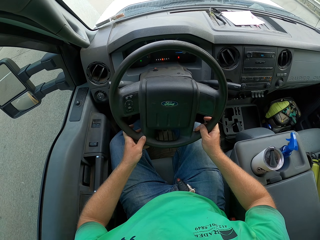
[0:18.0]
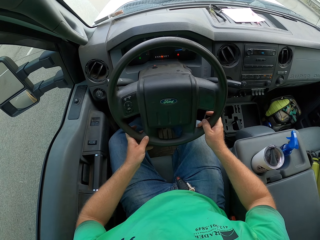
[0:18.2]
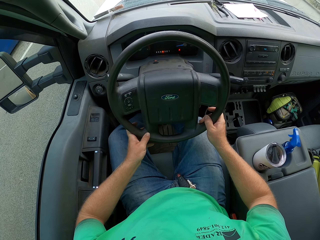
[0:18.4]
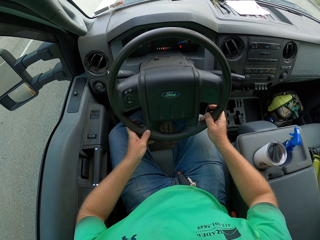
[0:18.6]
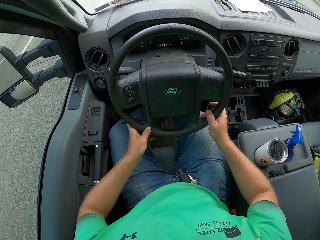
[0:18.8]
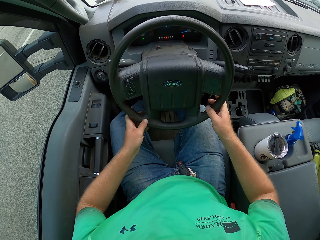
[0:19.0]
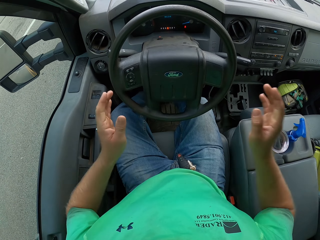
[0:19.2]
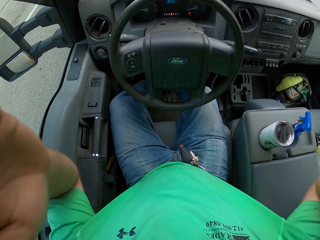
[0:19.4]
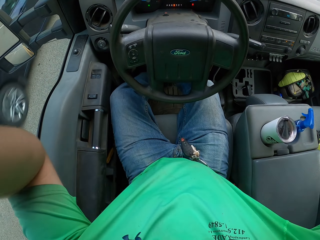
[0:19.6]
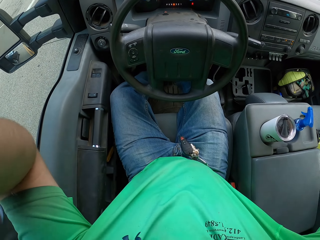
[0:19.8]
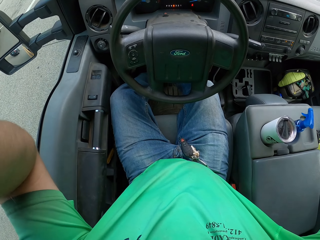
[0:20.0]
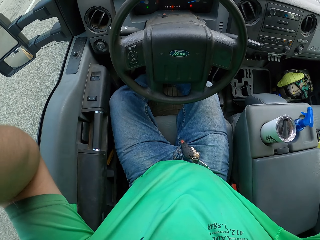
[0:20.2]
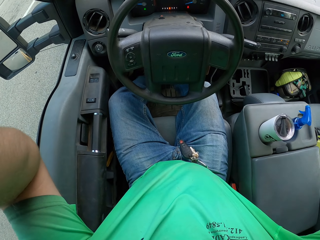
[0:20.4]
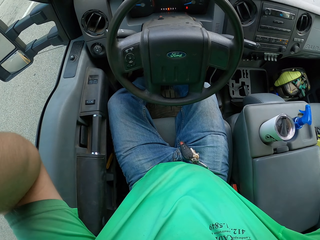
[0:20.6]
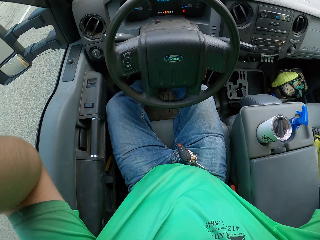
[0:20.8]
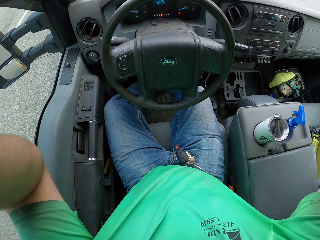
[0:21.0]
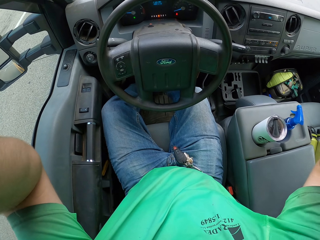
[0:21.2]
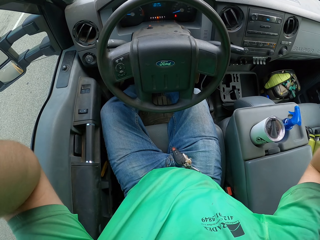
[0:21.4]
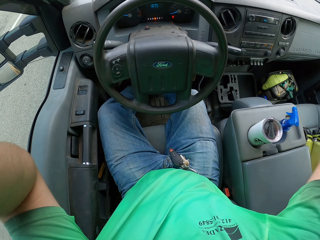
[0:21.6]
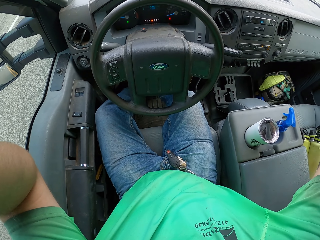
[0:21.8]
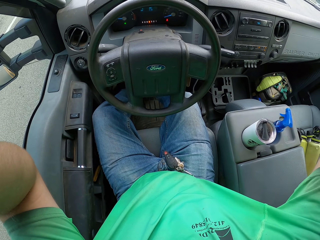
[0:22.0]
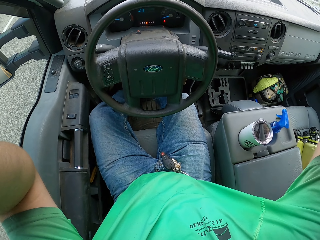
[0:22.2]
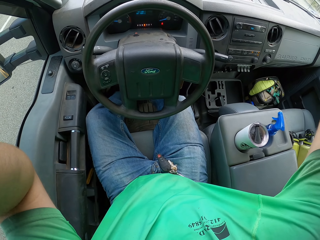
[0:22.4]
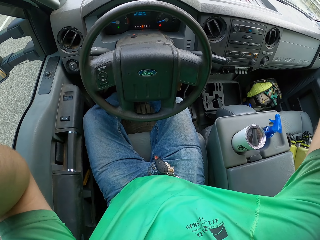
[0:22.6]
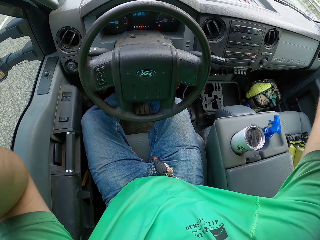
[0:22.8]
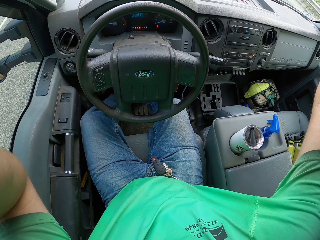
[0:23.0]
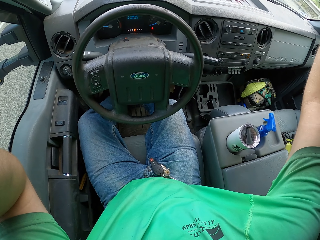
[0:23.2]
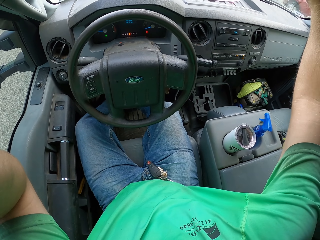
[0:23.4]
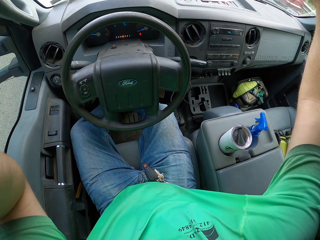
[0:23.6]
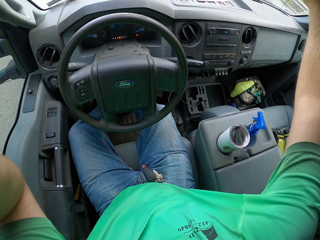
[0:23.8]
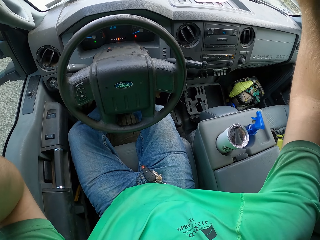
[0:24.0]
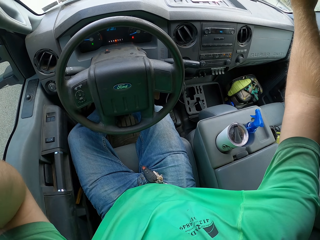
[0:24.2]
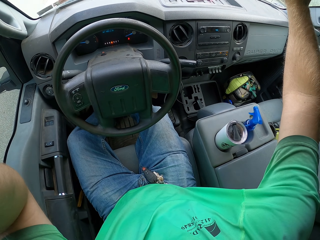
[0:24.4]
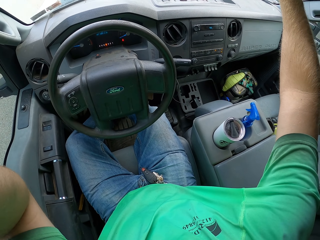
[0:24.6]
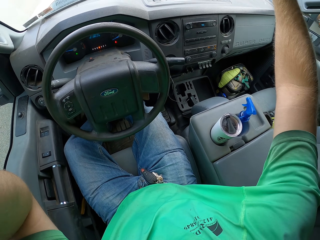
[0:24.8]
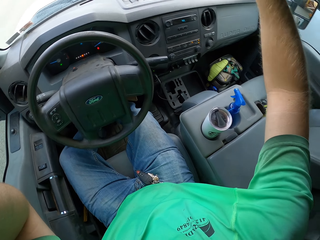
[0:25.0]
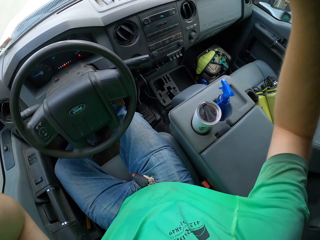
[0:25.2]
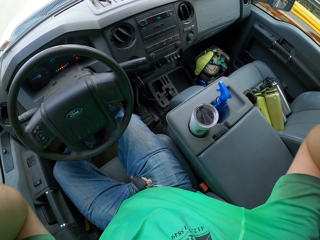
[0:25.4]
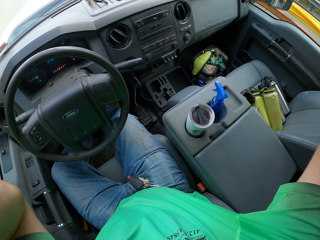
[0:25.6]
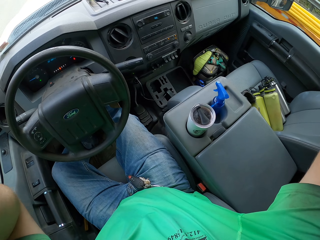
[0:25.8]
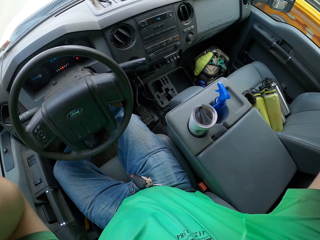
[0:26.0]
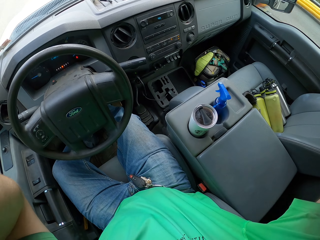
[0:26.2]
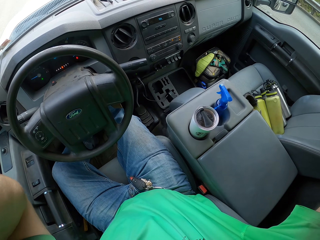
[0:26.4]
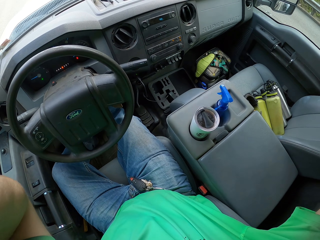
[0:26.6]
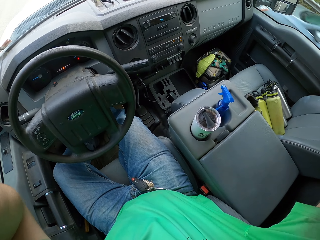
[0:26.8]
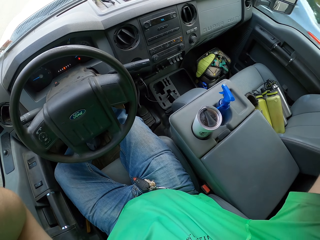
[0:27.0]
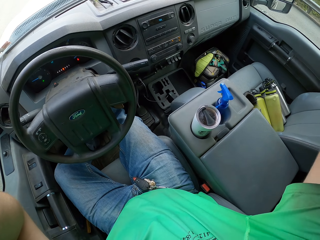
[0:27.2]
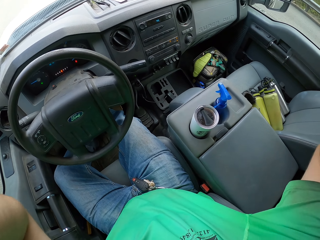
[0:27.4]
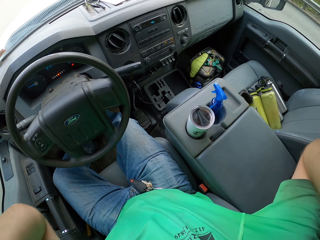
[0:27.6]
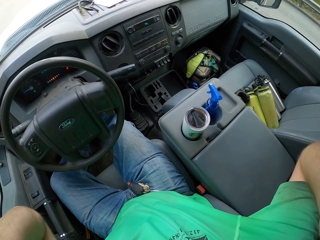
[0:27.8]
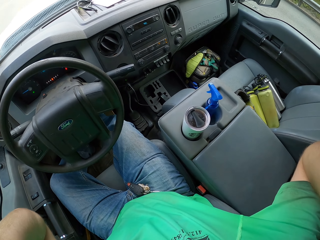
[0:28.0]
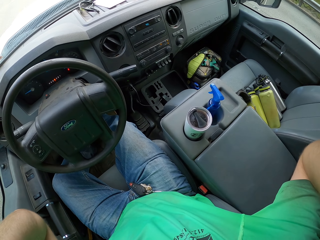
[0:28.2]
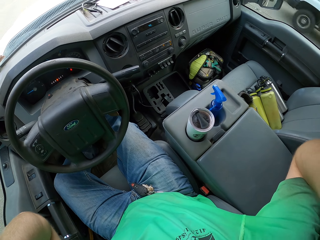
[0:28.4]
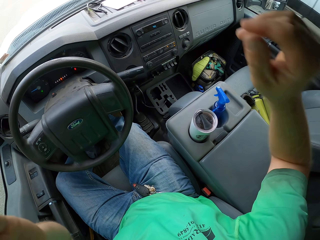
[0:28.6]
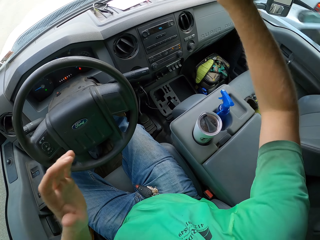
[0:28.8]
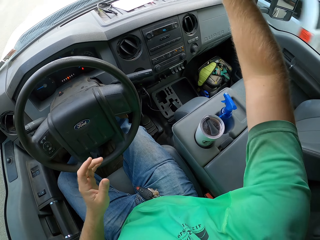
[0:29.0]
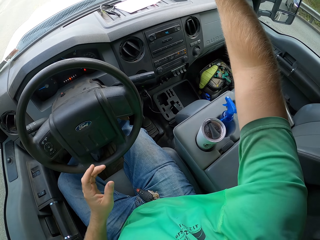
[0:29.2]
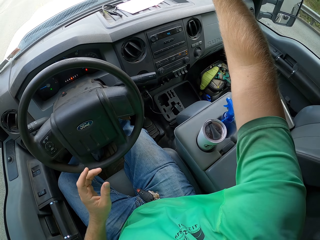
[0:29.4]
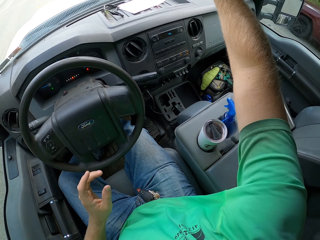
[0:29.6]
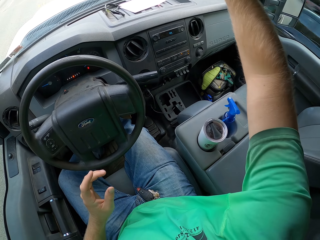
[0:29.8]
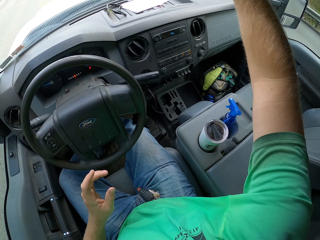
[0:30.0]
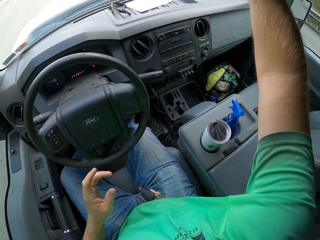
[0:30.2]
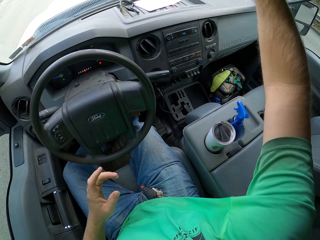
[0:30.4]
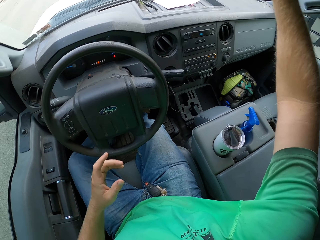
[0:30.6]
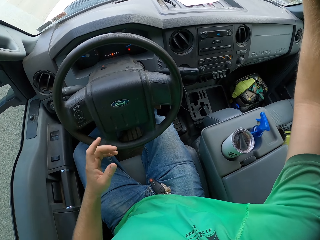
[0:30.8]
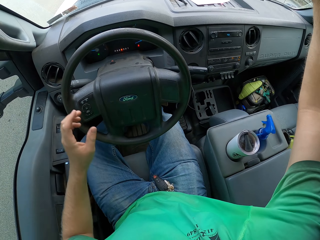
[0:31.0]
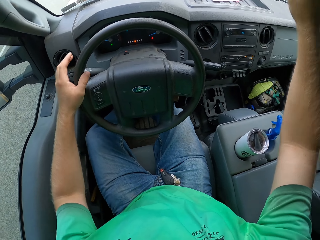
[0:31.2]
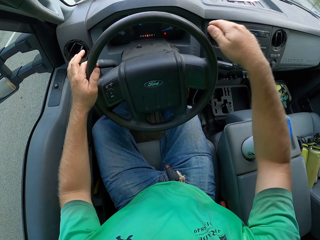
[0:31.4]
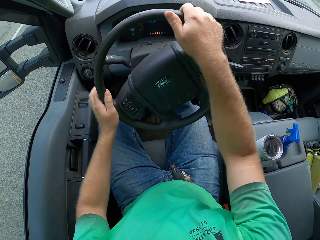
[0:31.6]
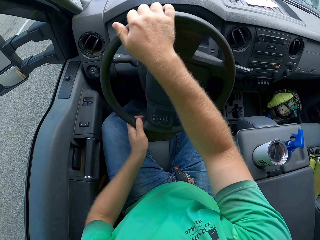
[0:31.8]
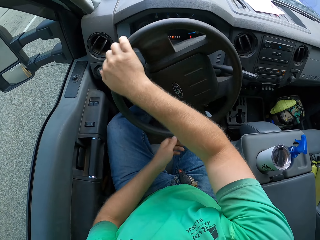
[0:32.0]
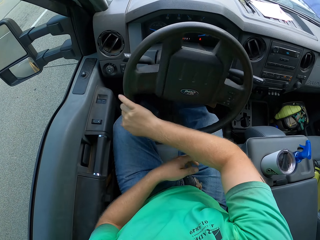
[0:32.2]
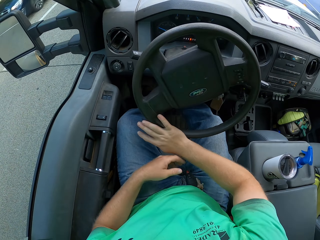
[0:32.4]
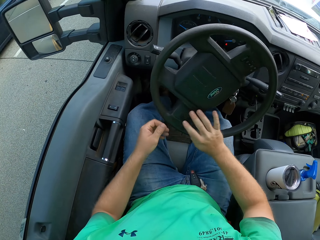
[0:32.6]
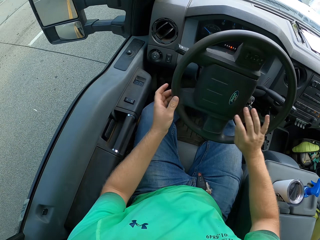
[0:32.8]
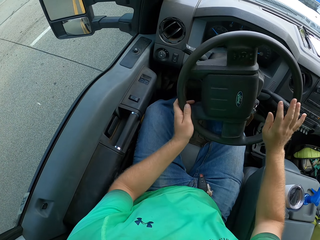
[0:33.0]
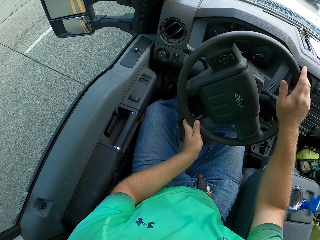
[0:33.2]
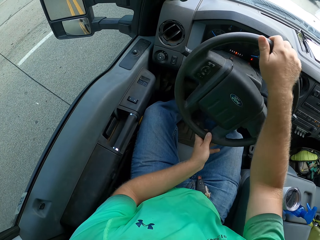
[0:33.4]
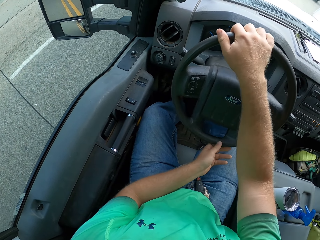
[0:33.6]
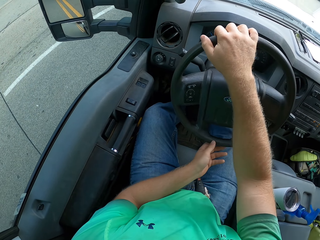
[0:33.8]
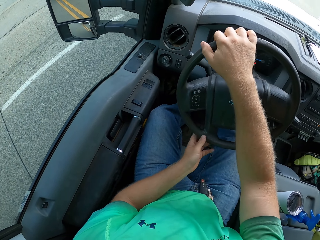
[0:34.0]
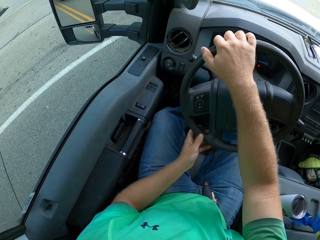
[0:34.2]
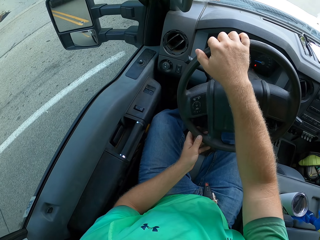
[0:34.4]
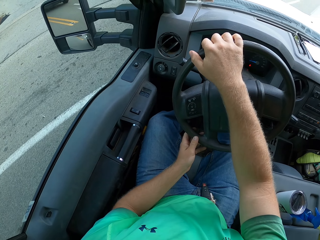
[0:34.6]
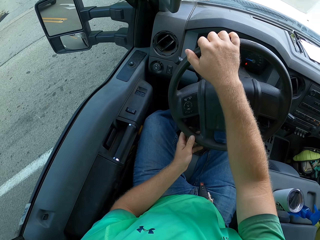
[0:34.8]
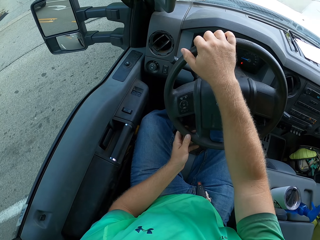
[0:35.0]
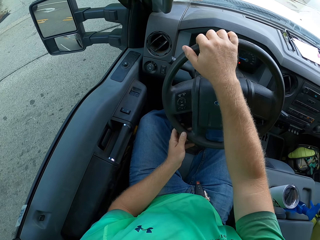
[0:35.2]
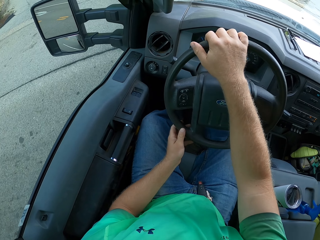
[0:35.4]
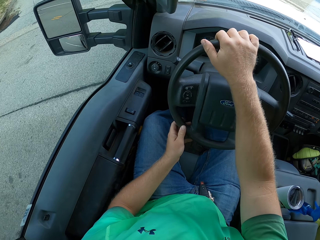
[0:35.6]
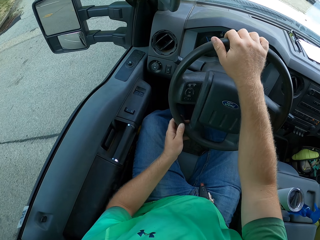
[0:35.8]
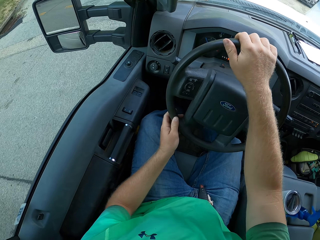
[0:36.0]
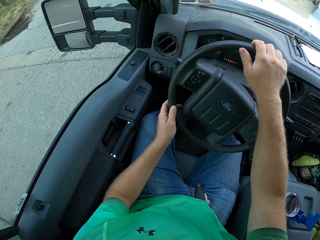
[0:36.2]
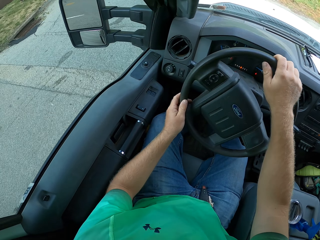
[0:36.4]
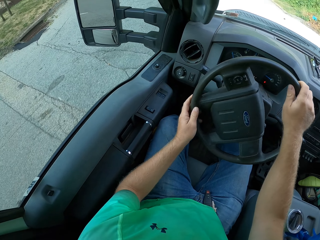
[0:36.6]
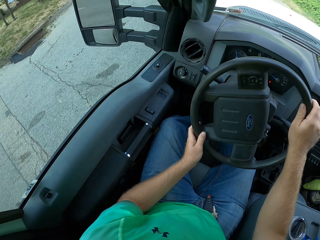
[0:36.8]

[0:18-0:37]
The camera wearer raises both hands to his head. He adjusts the headgear. He adjusts the rear view mirror of the car. He drives the car on the road with both hands on the steering wheel.
